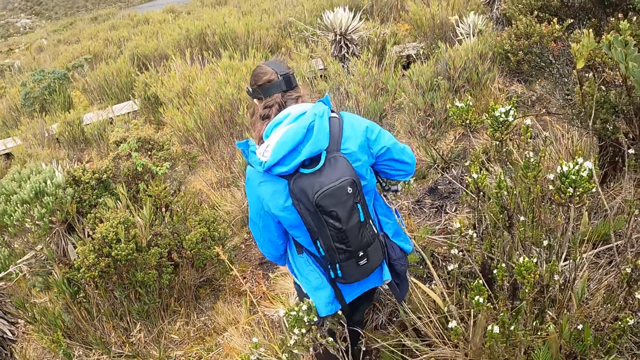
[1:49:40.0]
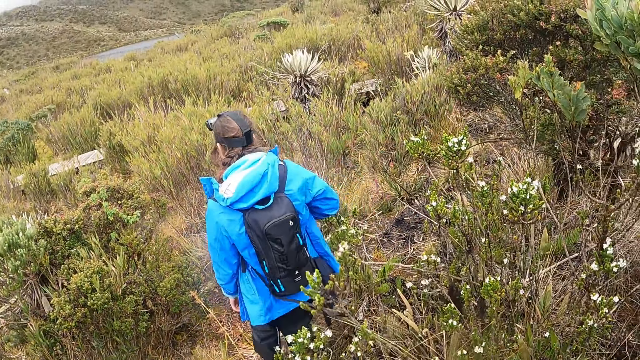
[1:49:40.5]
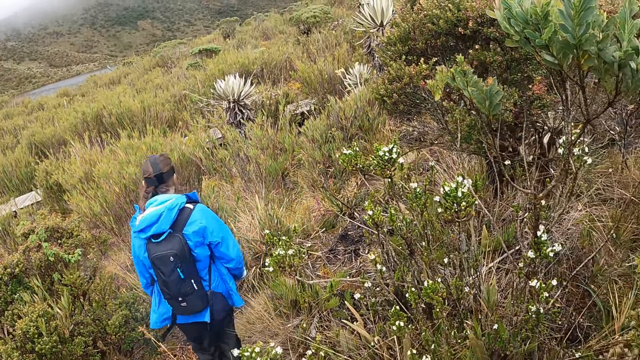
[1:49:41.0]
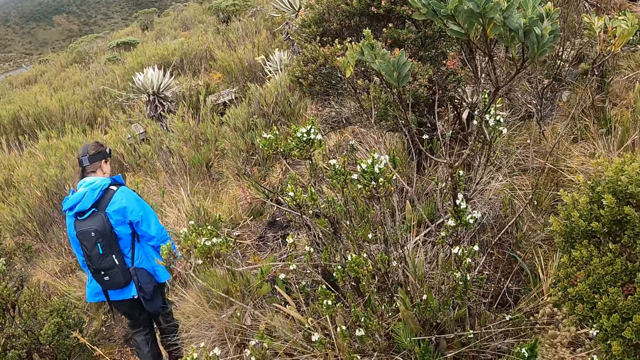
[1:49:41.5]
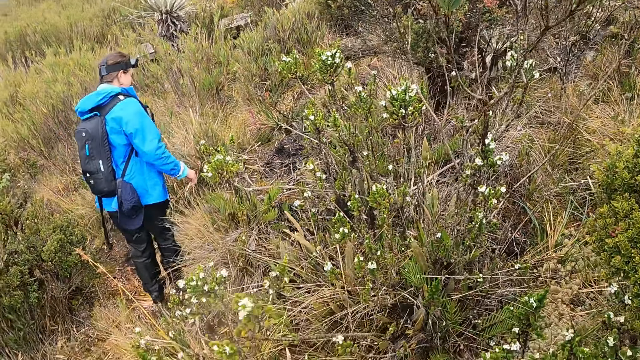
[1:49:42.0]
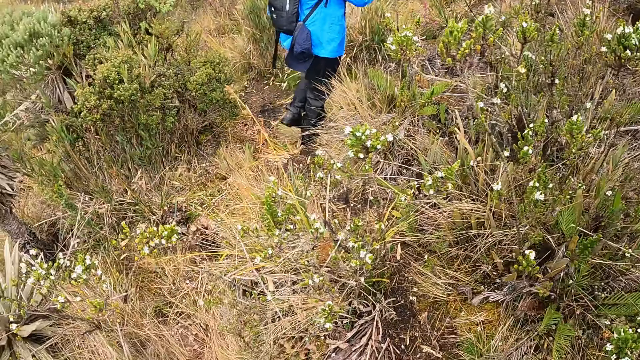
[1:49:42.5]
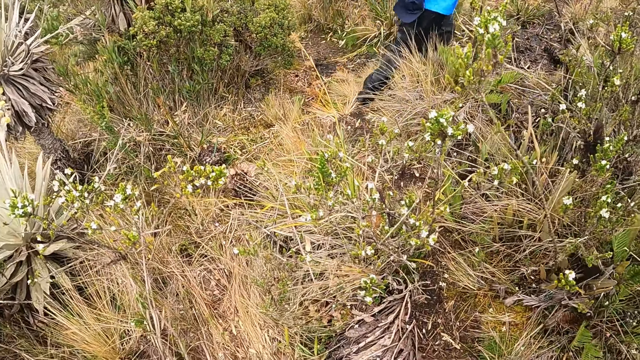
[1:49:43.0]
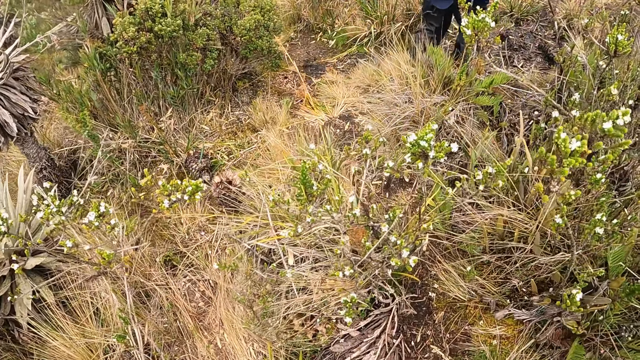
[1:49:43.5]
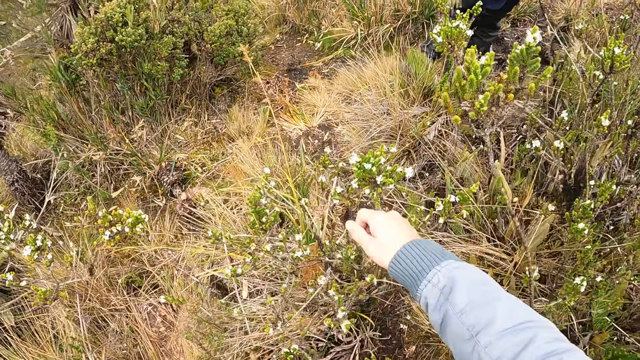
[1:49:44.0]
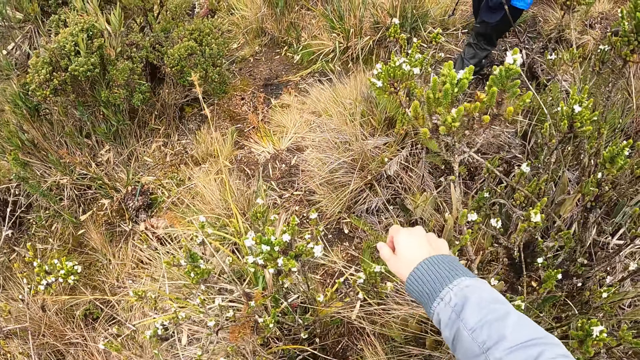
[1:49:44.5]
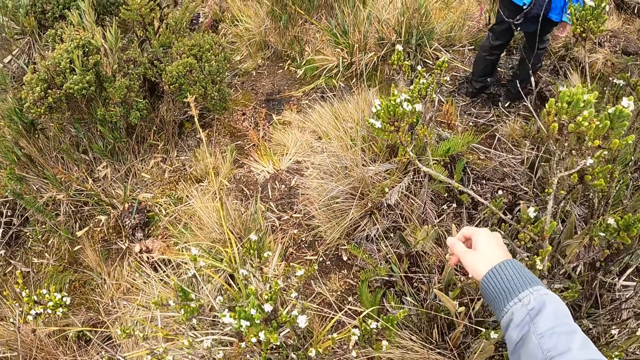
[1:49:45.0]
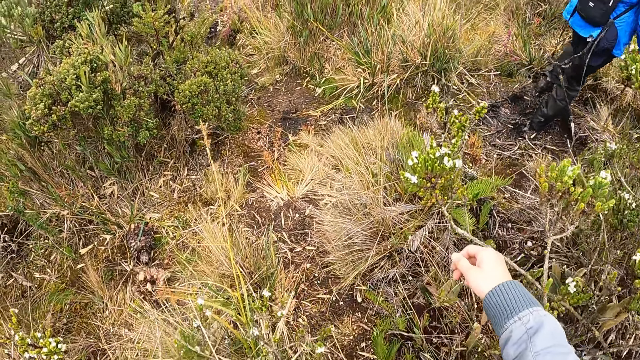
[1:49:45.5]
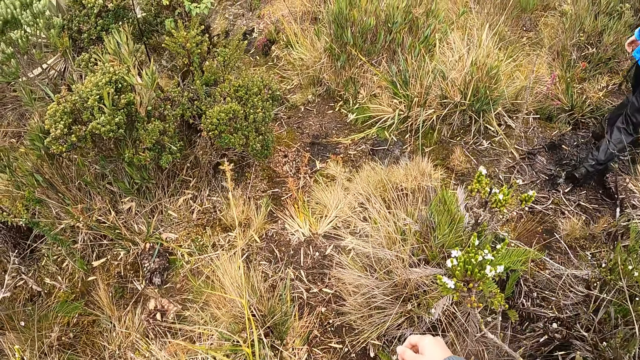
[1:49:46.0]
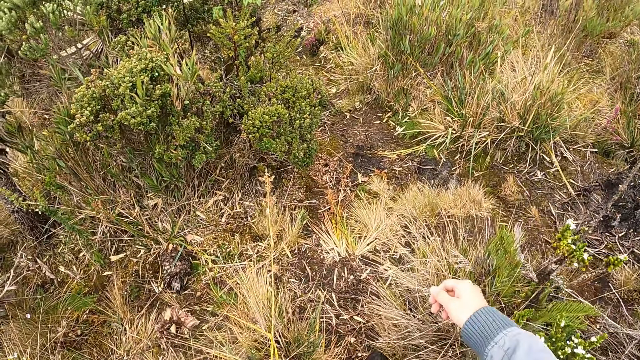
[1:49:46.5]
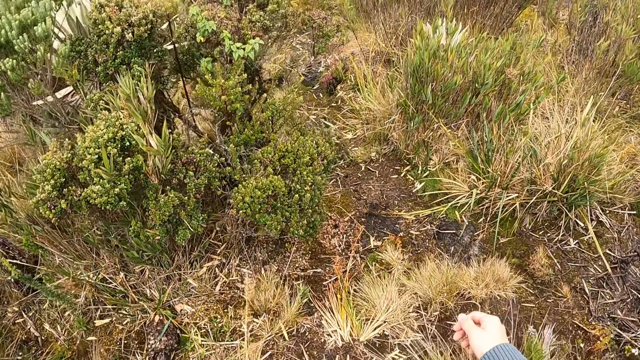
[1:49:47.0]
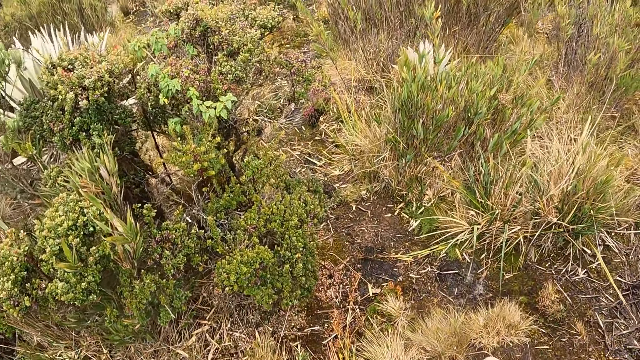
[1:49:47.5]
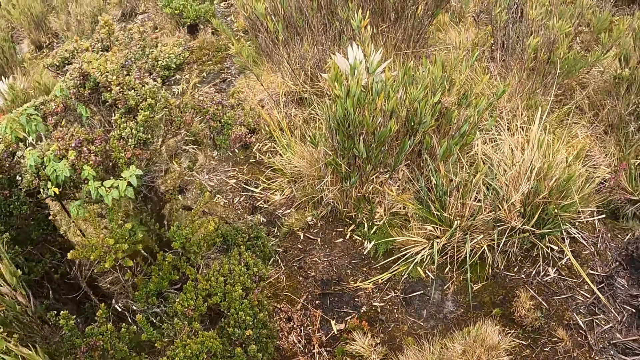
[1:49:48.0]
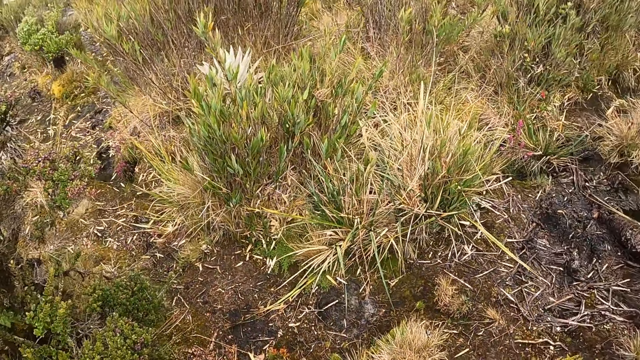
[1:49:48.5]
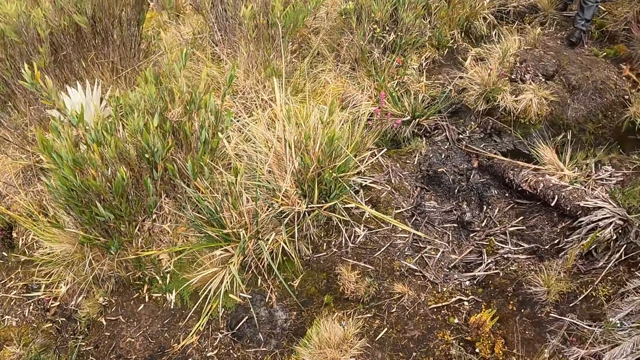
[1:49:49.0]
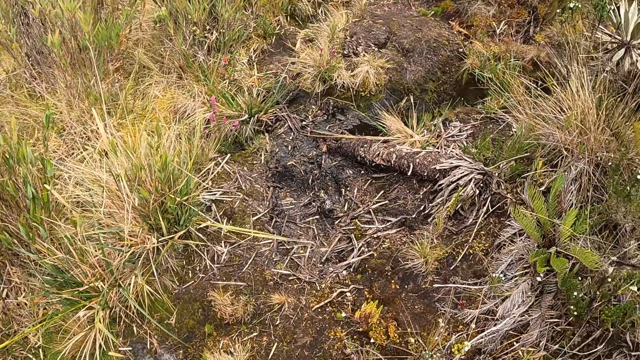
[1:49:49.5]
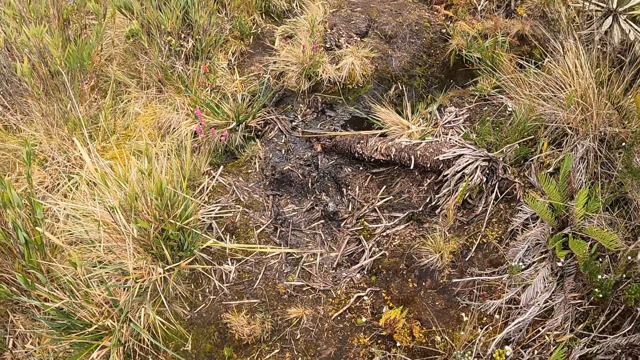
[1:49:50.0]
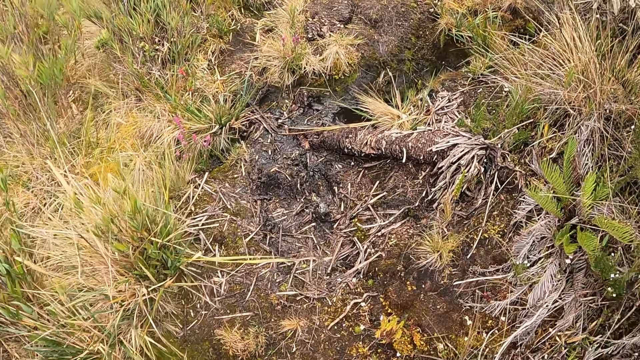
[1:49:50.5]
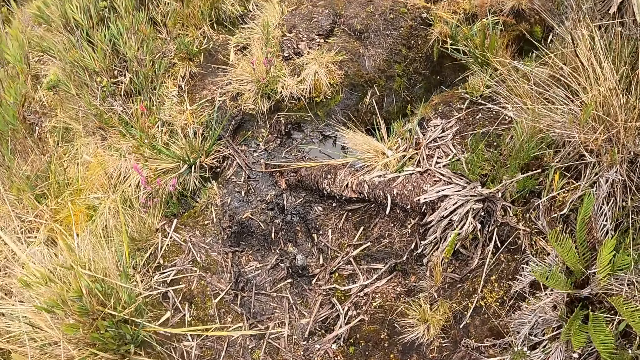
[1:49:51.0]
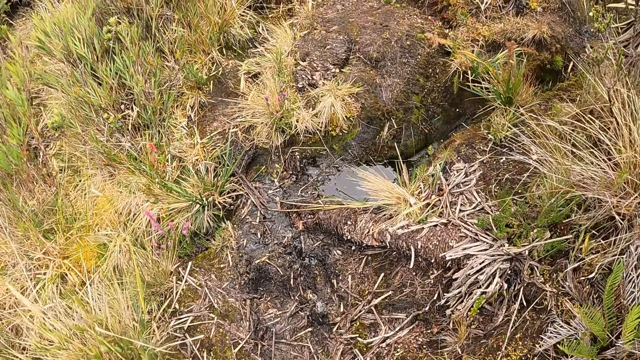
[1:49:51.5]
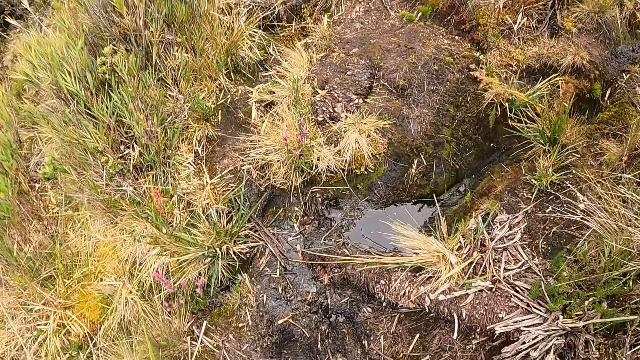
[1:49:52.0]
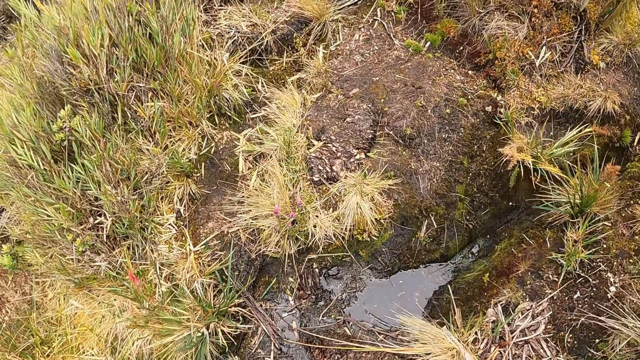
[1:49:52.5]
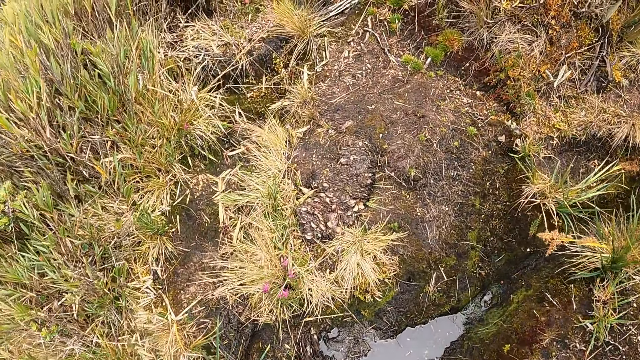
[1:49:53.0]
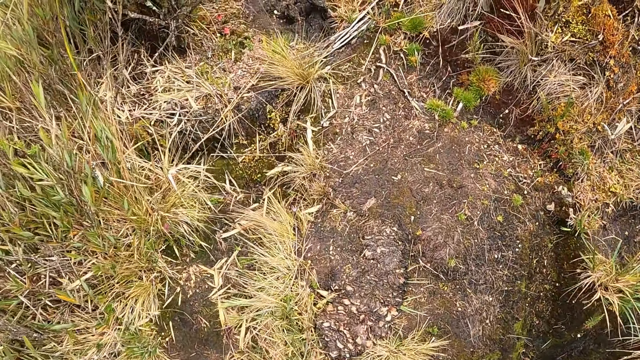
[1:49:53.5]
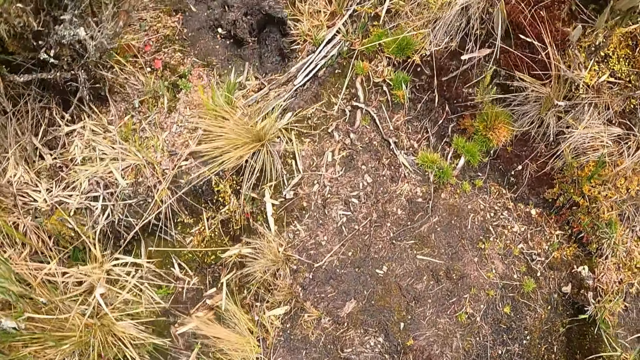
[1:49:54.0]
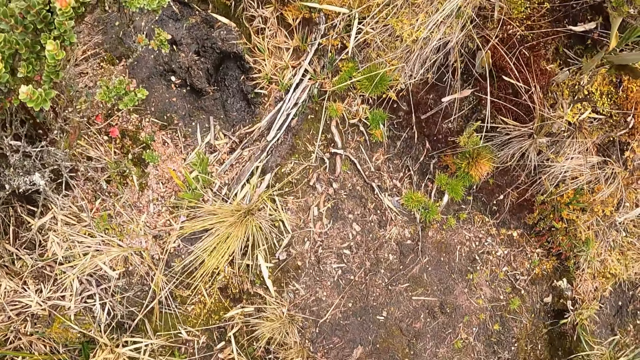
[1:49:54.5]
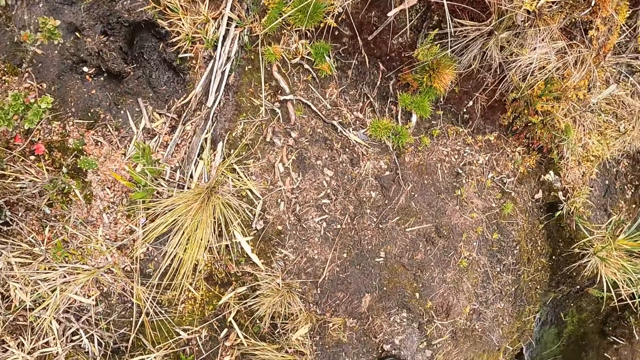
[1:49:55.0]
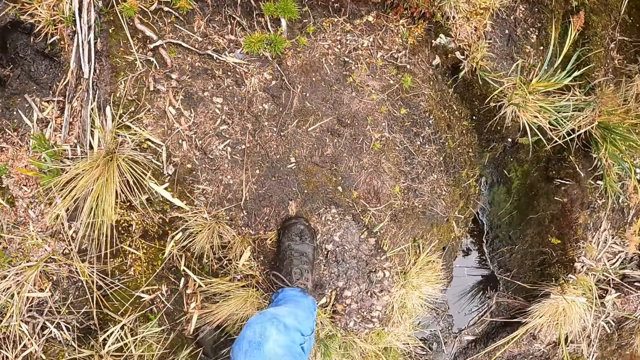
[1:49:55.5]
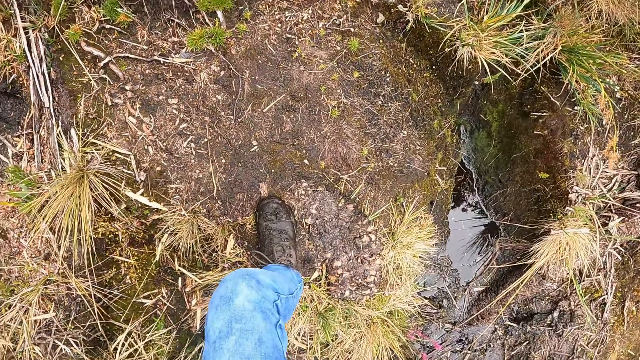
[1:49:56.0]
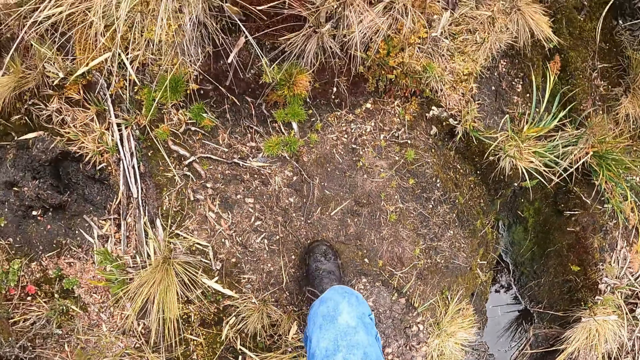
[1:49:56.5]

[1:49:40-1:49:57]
The camera wearer touches a plant with her right hand. She looks around.

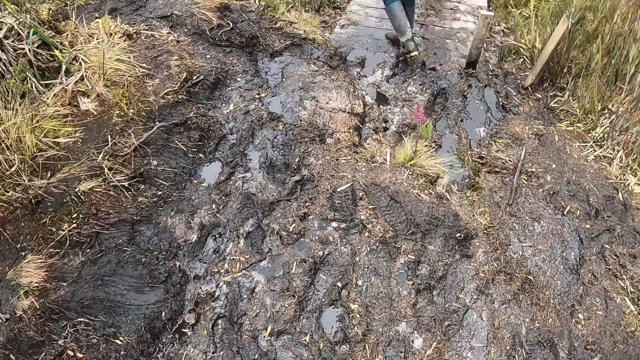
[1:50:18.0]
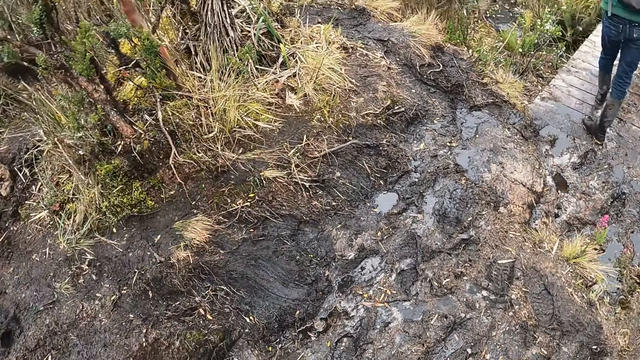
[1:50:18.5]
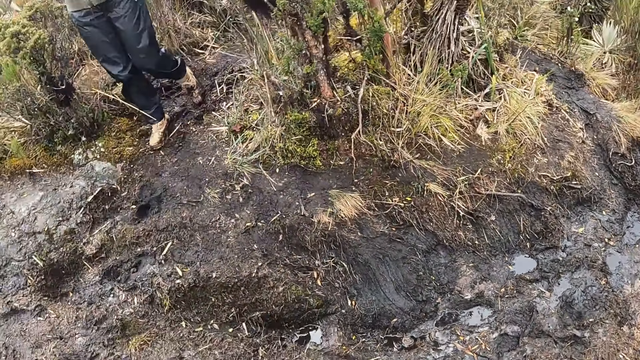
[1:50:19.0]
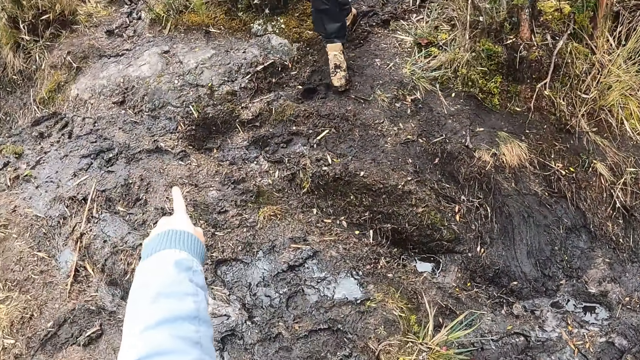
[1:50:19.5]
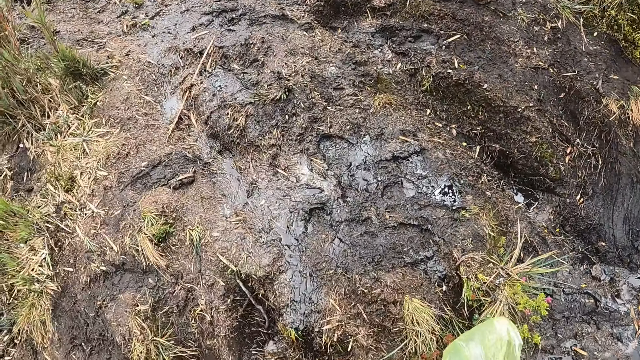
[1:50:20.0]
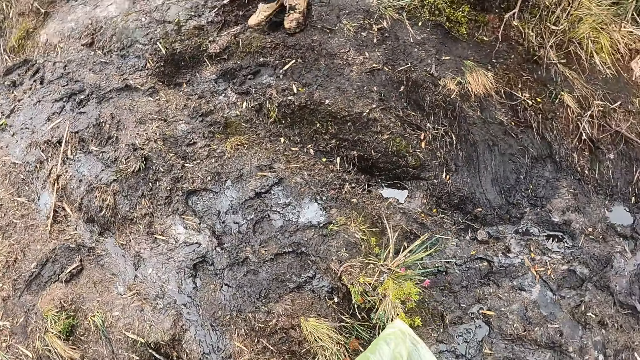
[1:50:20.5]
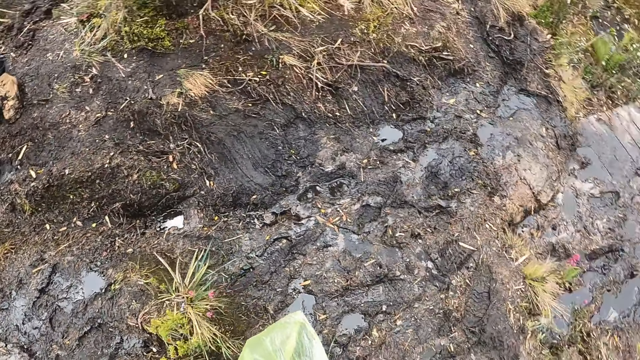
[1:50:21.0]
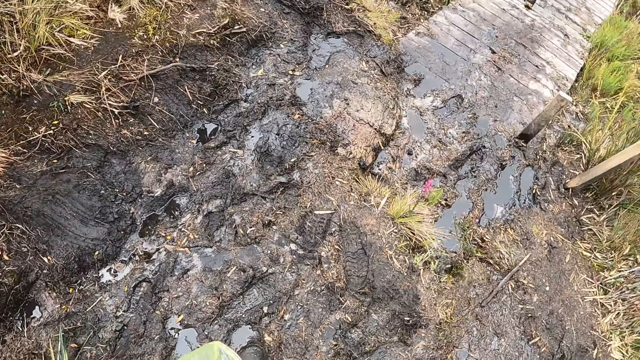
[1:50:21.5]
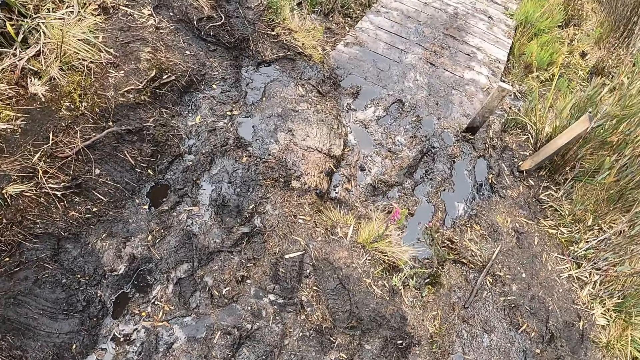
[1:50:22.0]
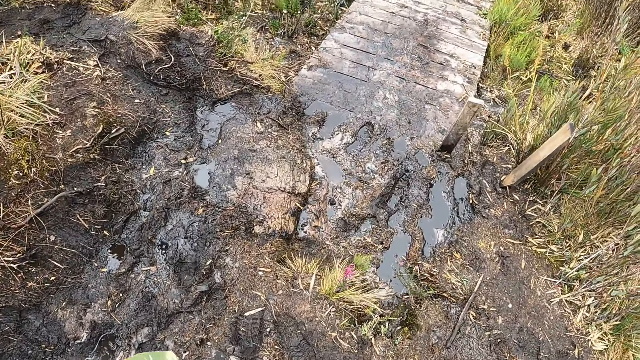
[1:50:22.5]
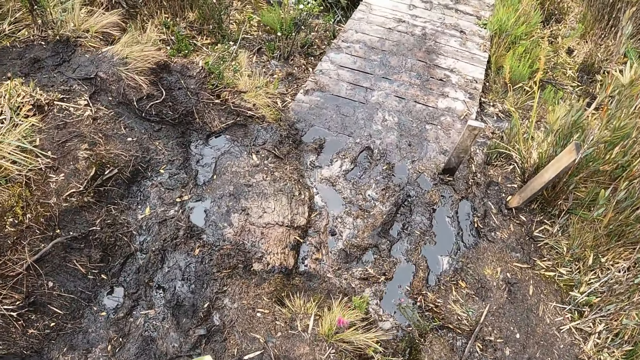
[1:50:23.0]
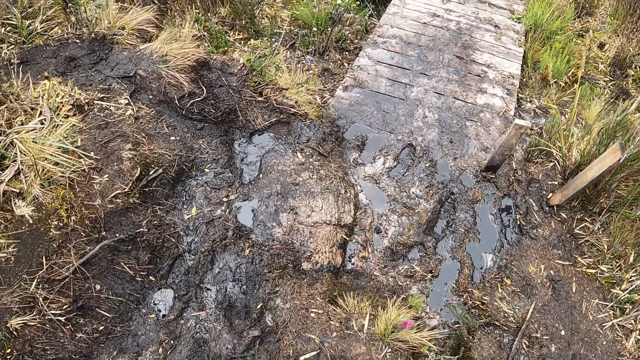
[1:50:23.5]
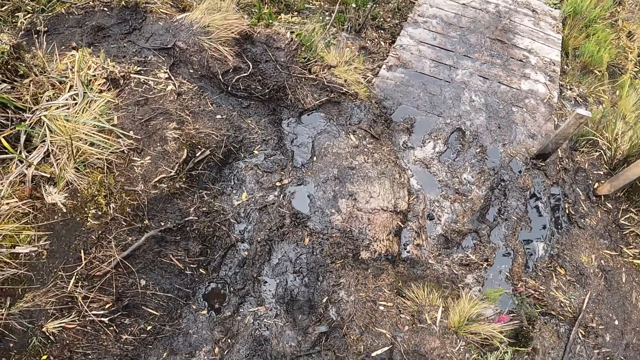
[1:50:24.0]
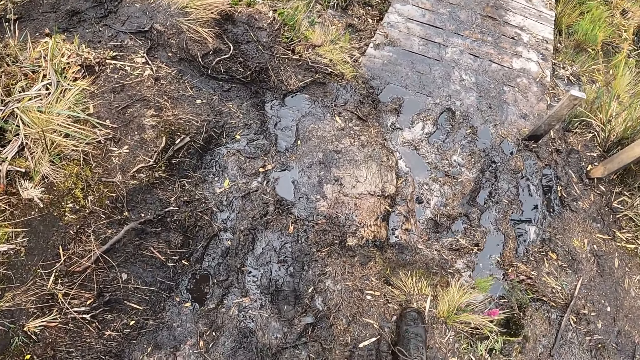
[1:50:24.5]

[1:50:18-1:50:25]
The camera wearer points at the ground with his left hand.
